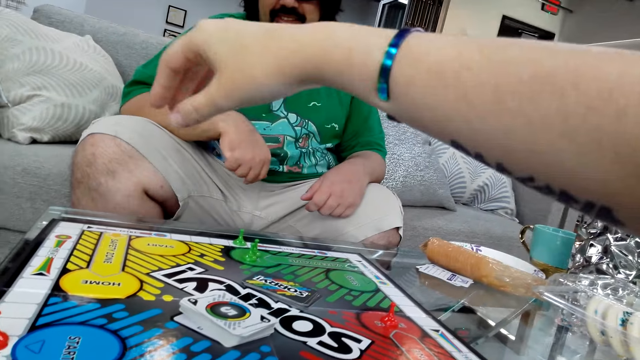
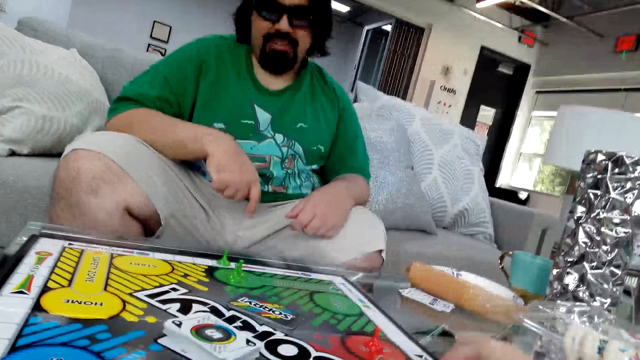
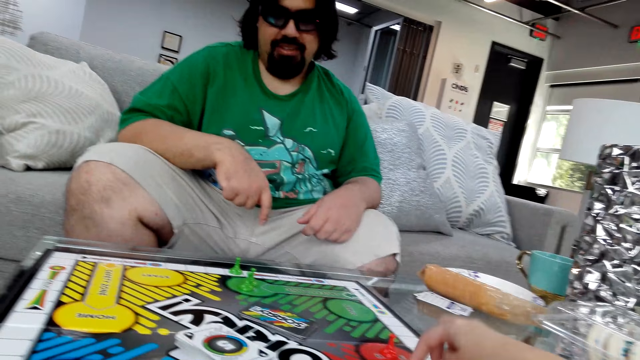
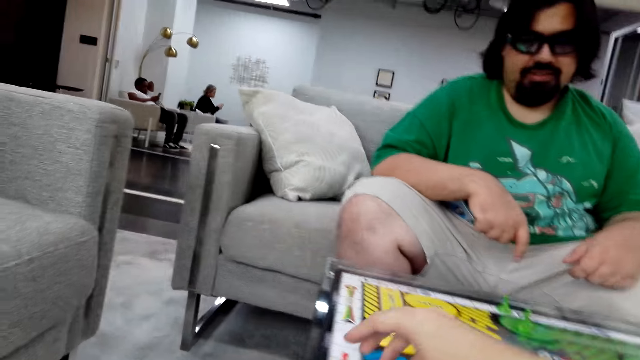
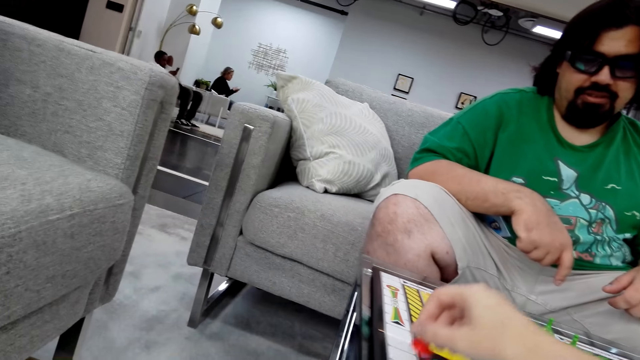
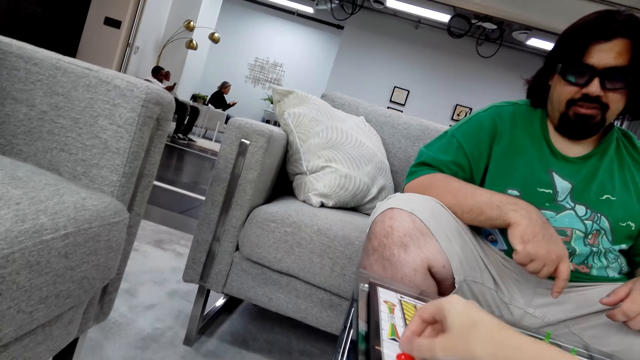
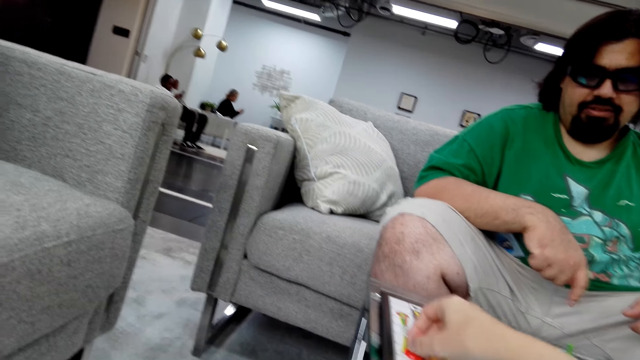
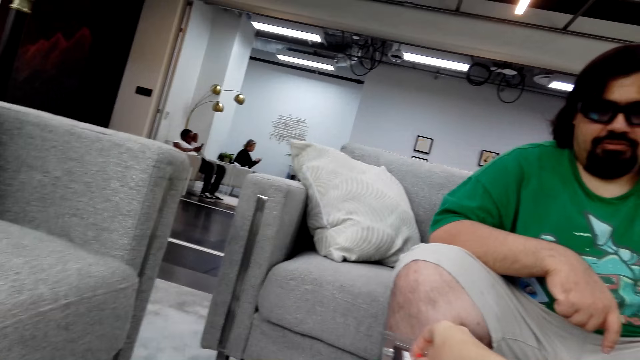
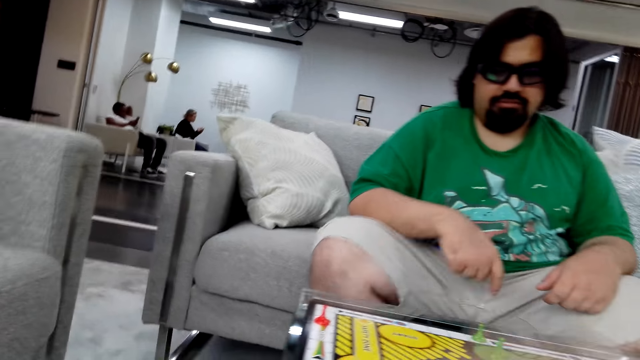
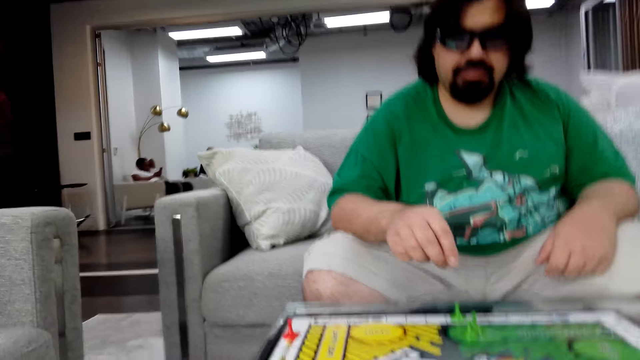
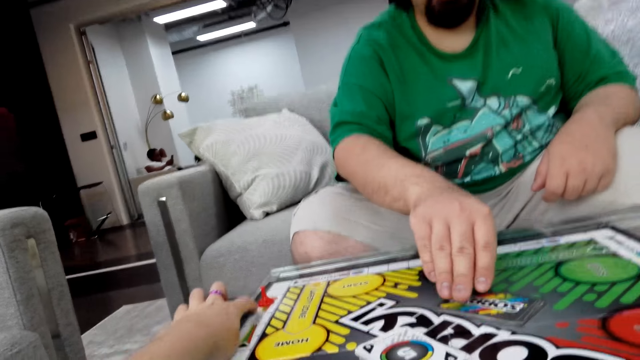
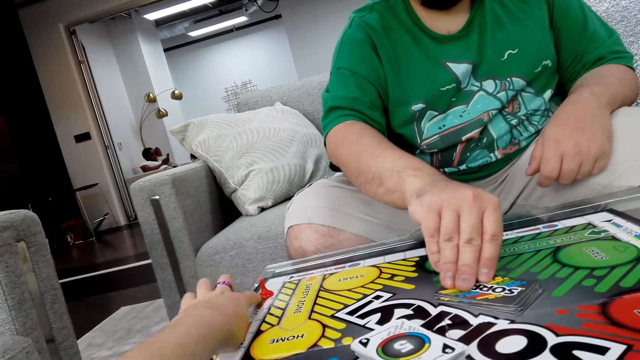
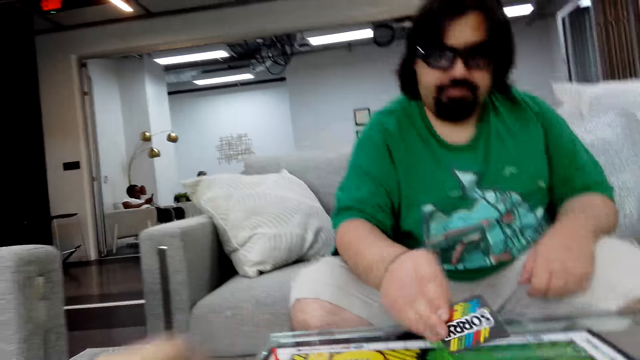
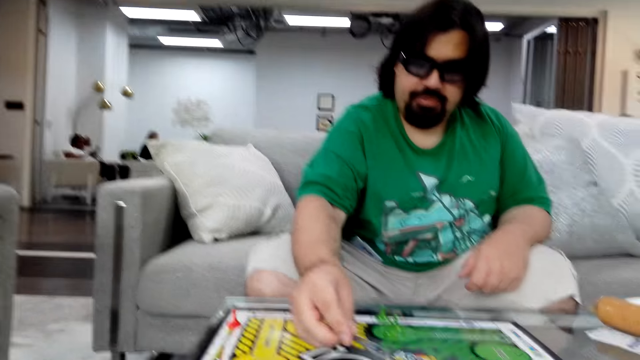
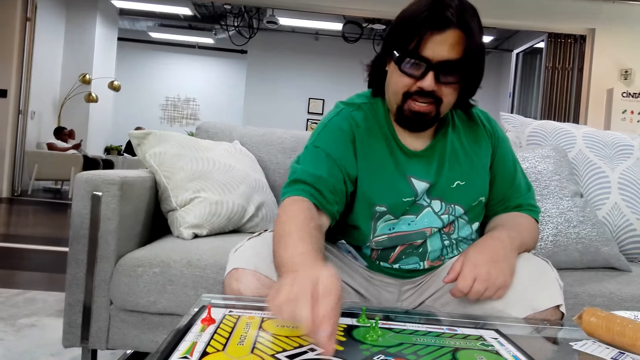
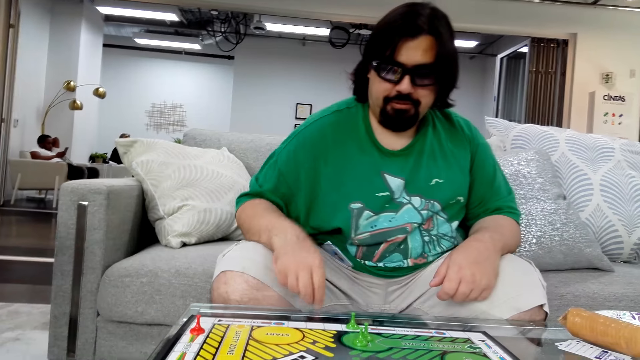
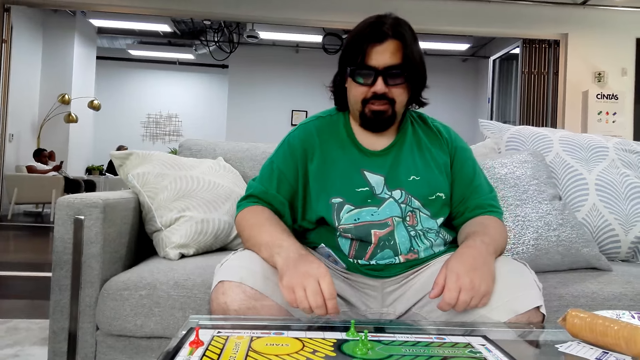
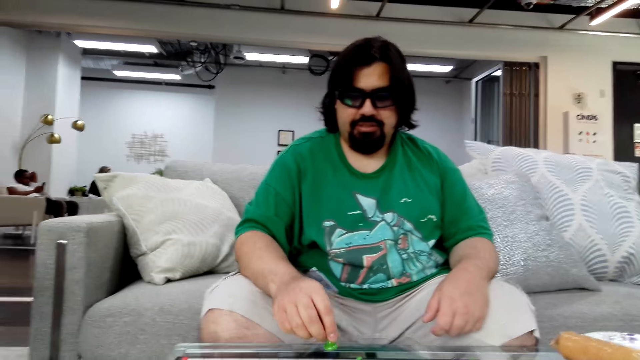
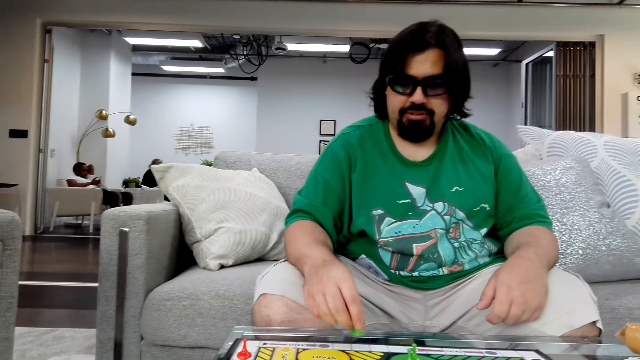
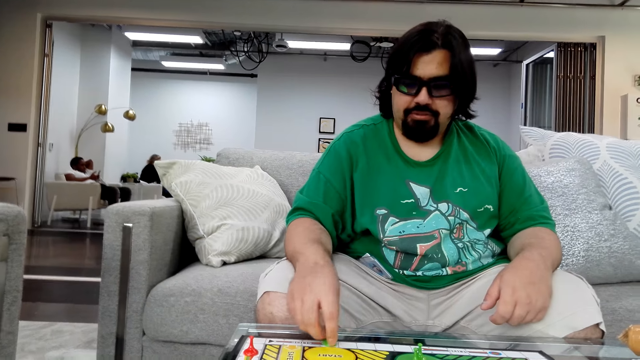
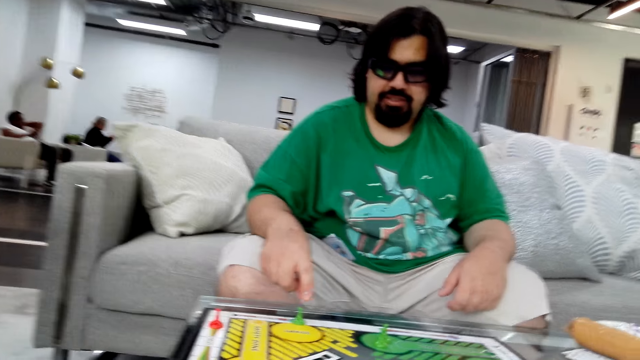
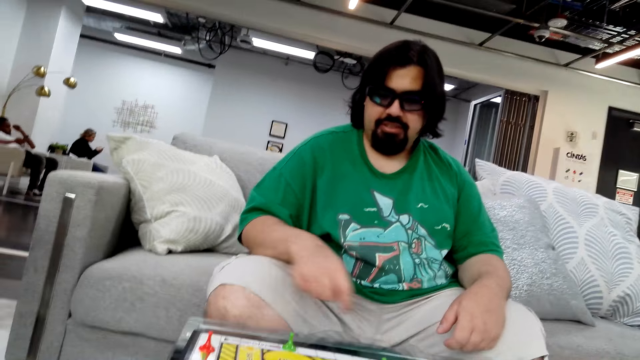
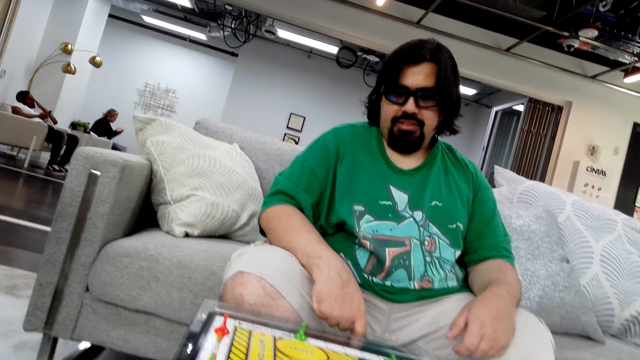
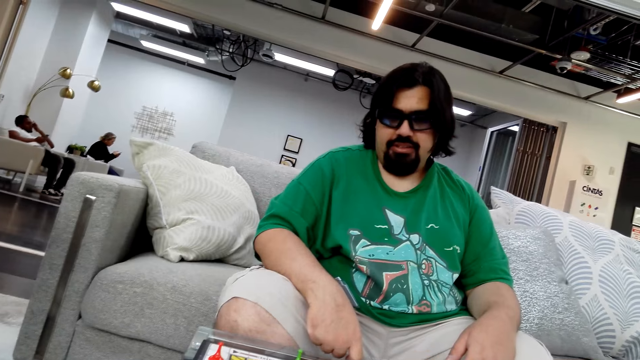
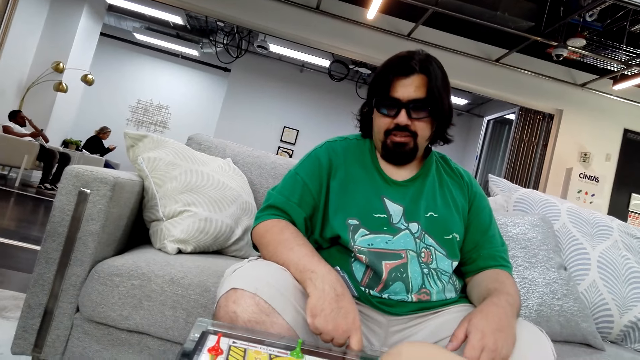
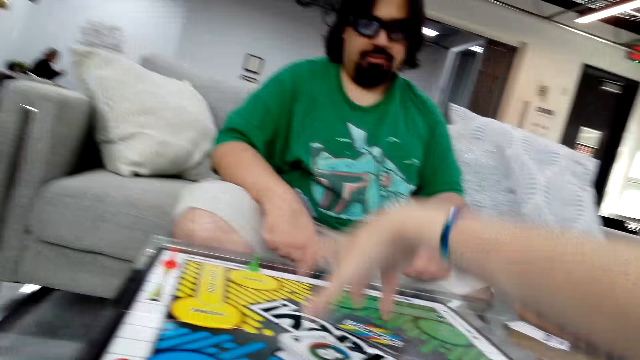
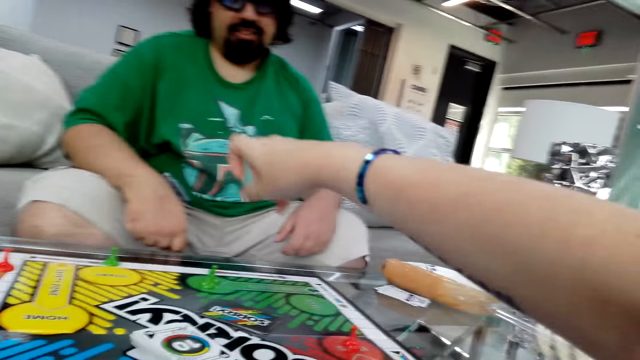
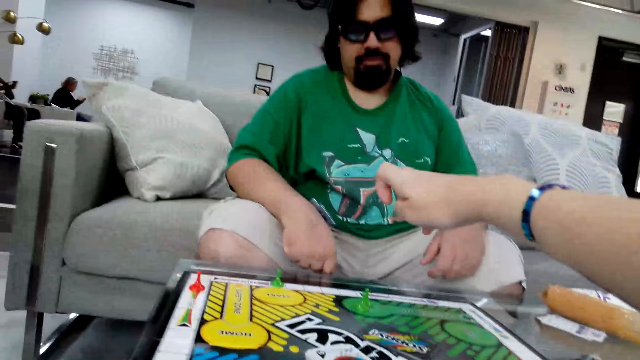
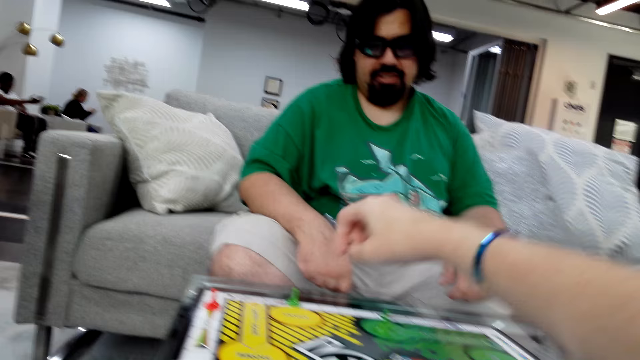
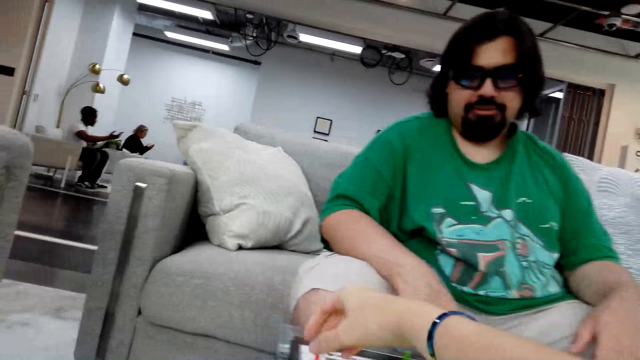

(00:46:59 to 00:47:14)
The camera wearer moves her figure on the board. She takes a stock. She holds a board game piece with her right hand. She moves the stock on the board. She puts the stock on the board. She pushes the stock with her figure. A man picks a poker card with his right hand. The man puts the card on the board, reads the instructions, takes a stock and moves the stock on the board. The man points at a game board piece with his right hand. The camera wearer takes a card. She puts the card on the board. The man talks.

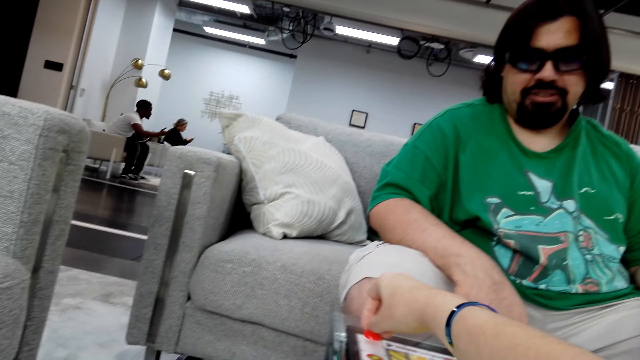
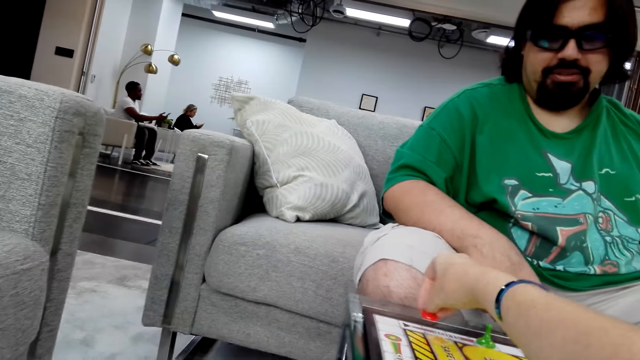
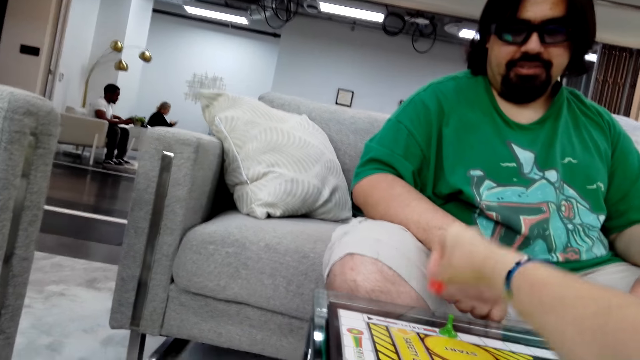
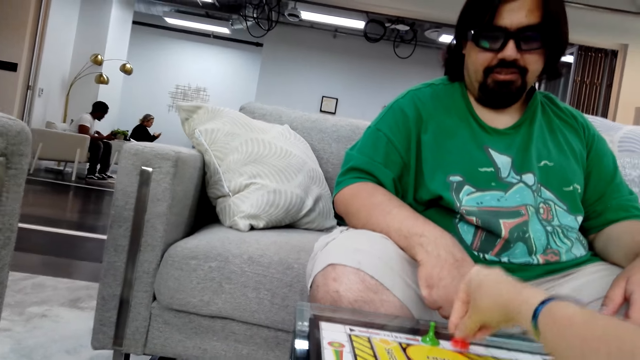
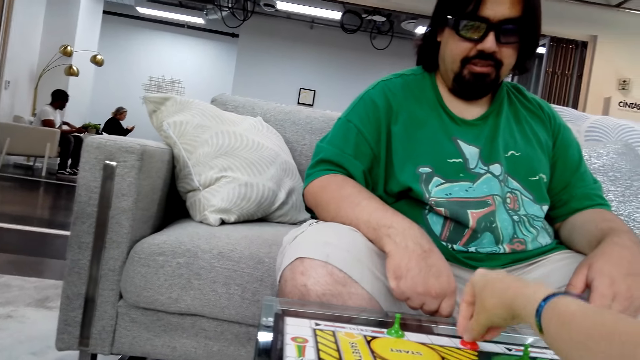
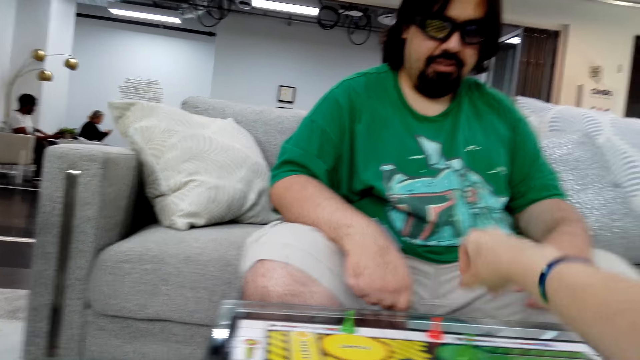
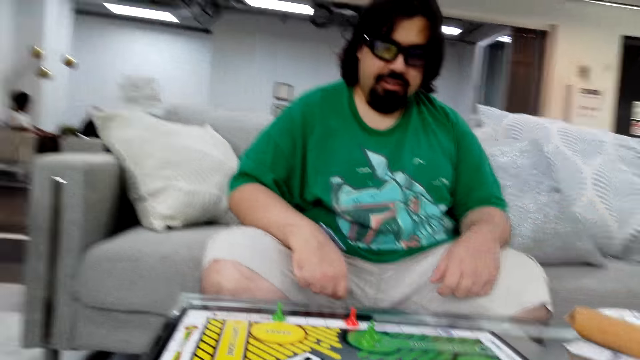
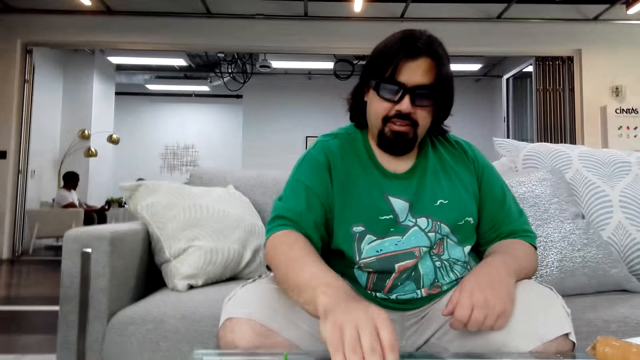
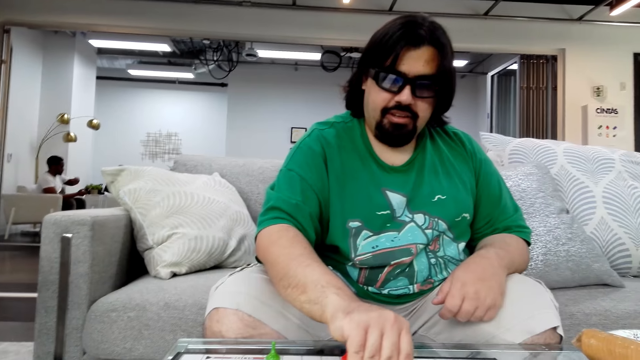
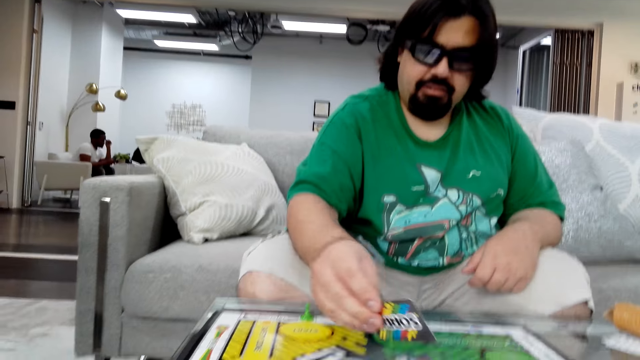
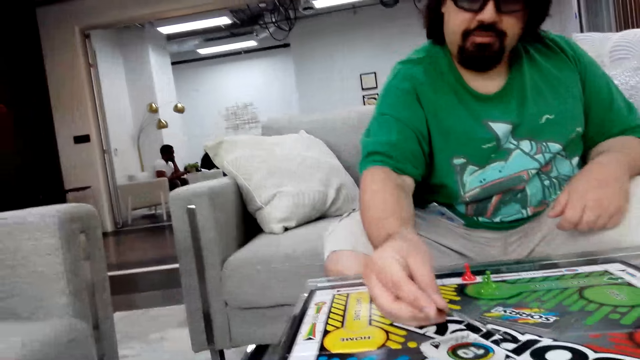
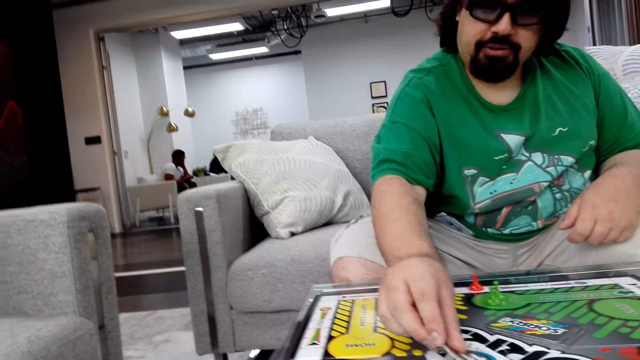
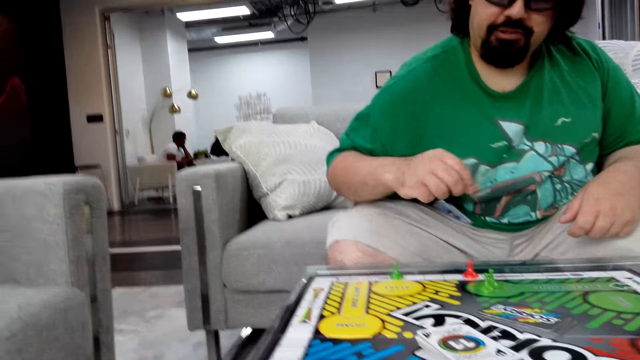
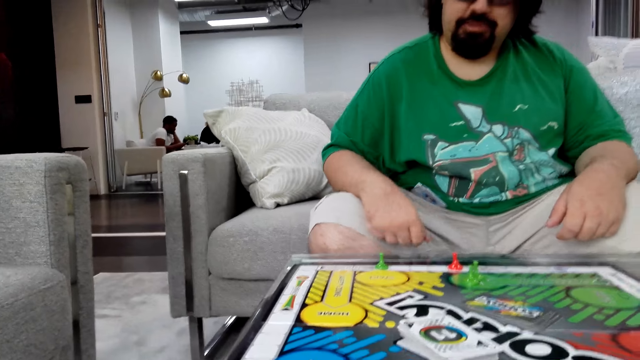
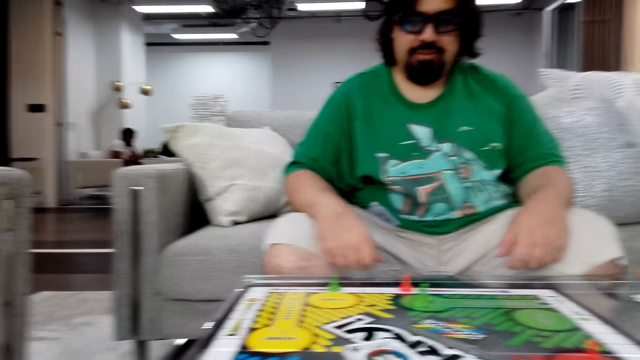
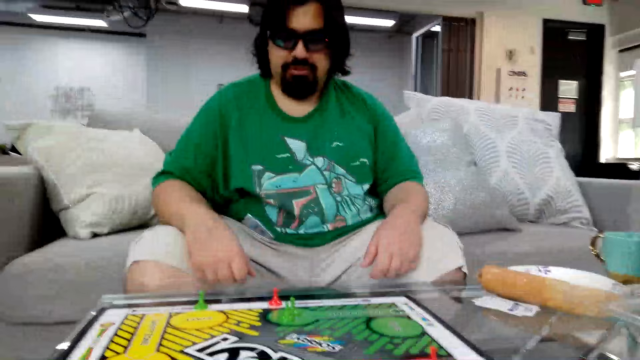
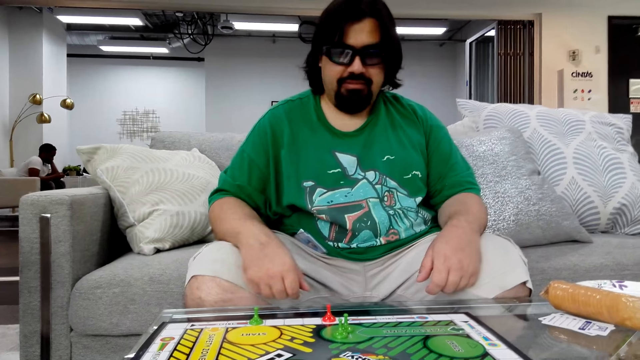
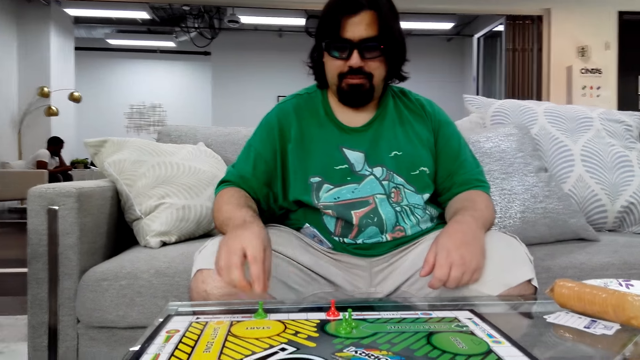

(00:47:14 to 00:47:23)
The camera wearer picks a board game piece or stock from the table. They move the stock on the board. They put the stock on the board. A man takes a card. The man holds the poker card with his right hand. The man puts the card on the board and reads the instructions.
